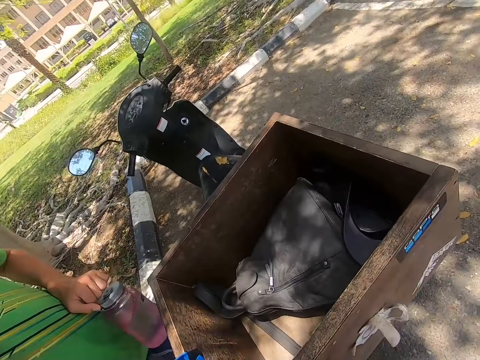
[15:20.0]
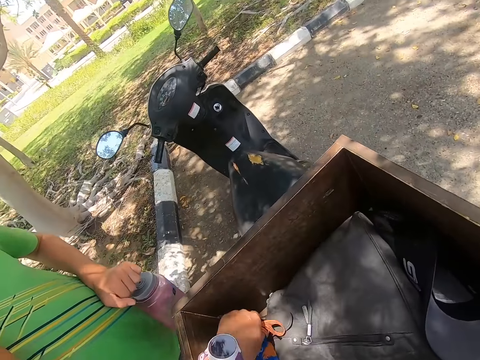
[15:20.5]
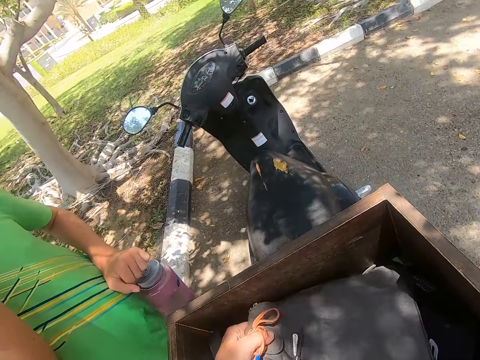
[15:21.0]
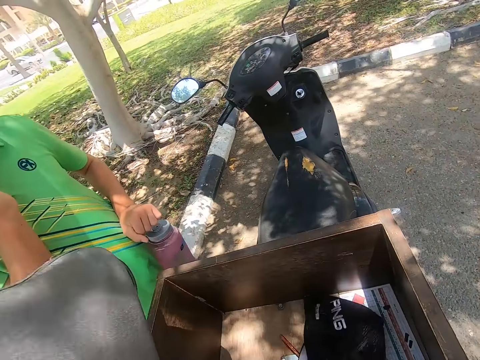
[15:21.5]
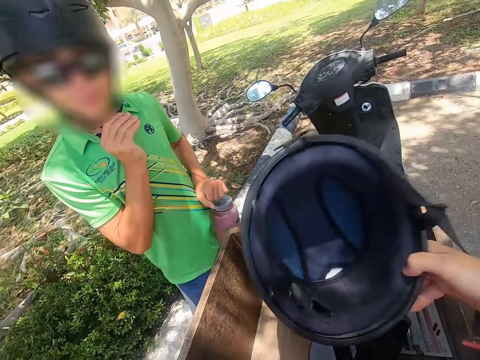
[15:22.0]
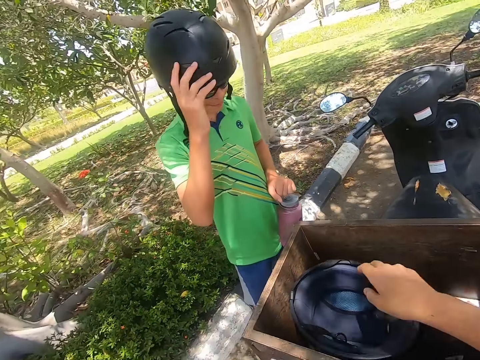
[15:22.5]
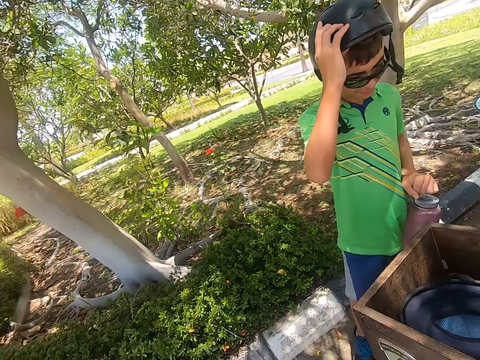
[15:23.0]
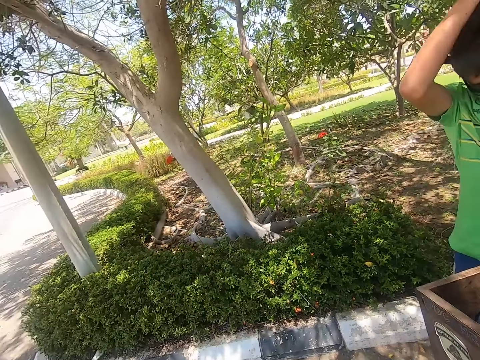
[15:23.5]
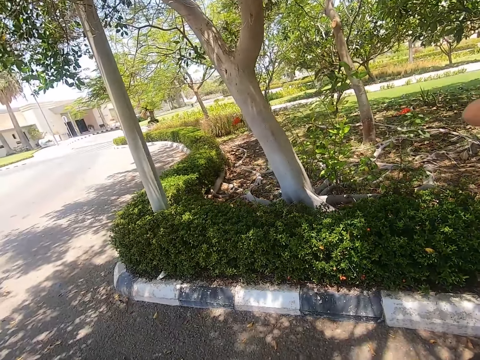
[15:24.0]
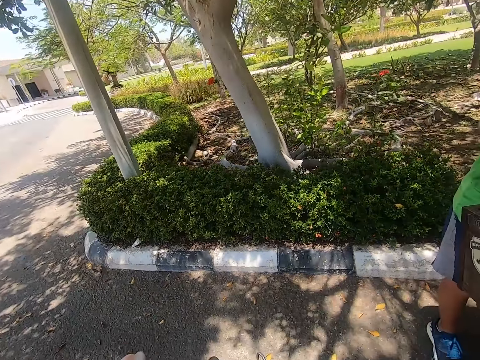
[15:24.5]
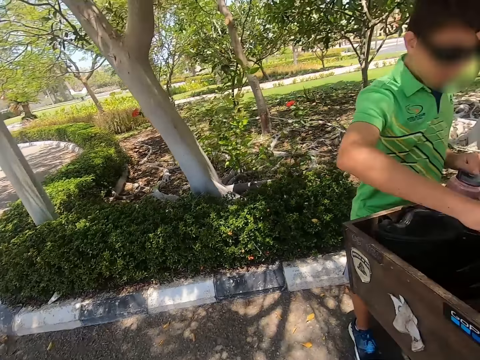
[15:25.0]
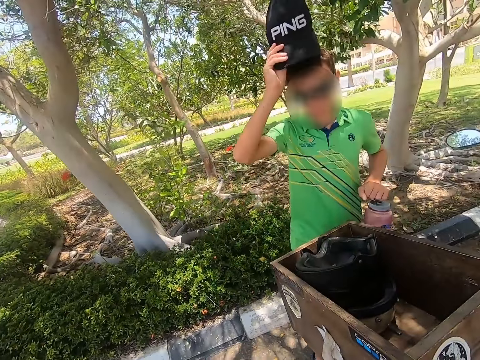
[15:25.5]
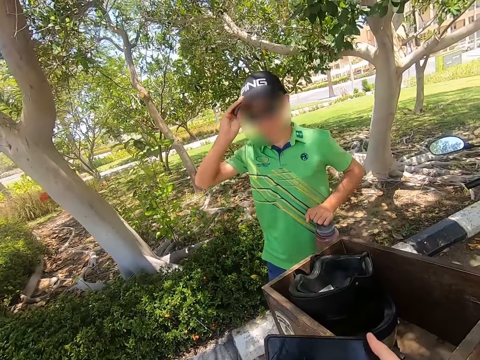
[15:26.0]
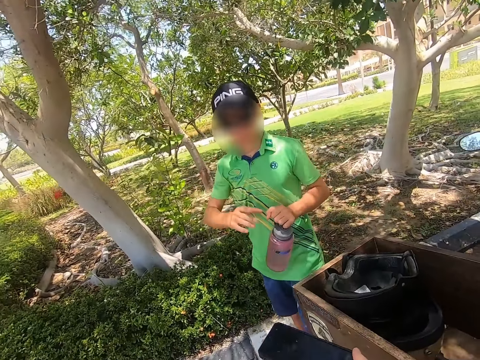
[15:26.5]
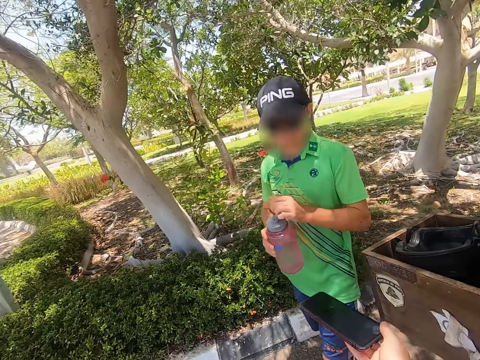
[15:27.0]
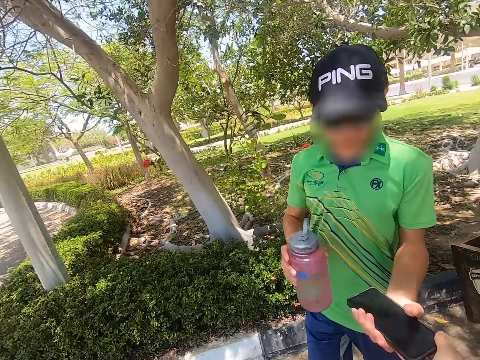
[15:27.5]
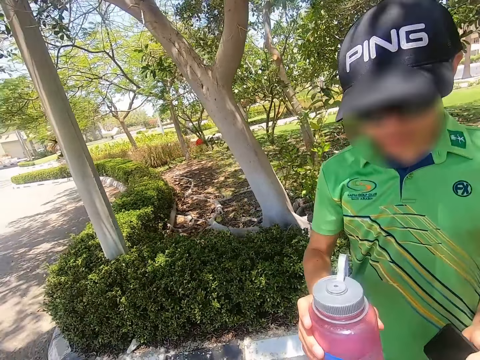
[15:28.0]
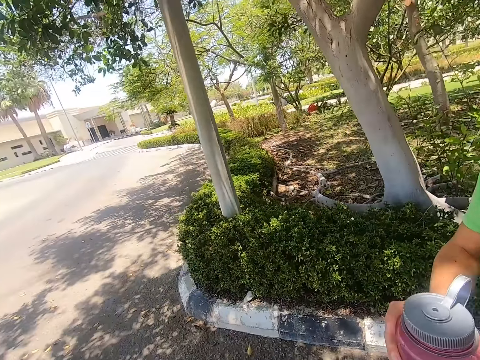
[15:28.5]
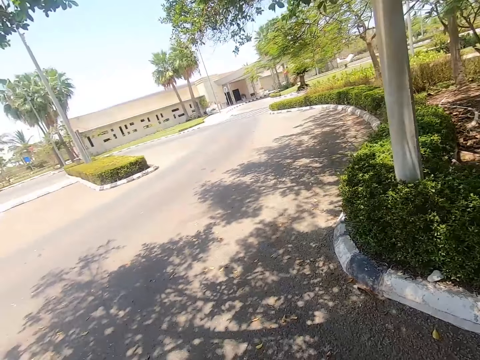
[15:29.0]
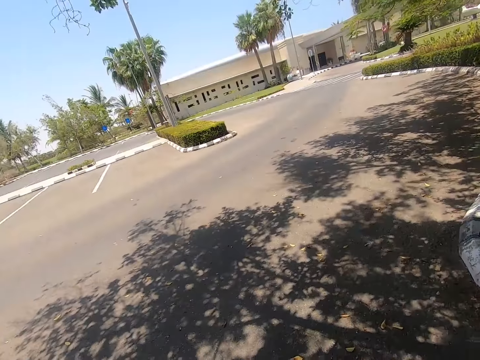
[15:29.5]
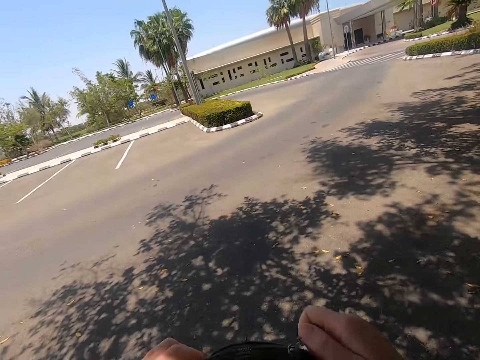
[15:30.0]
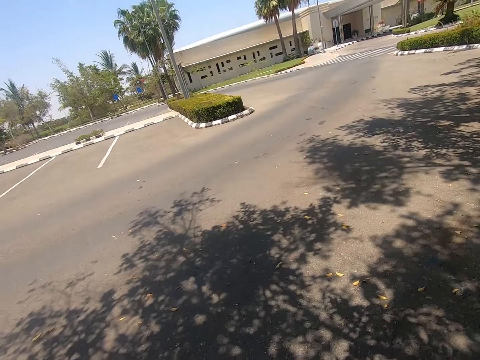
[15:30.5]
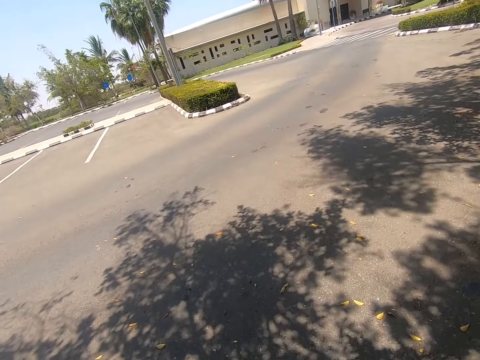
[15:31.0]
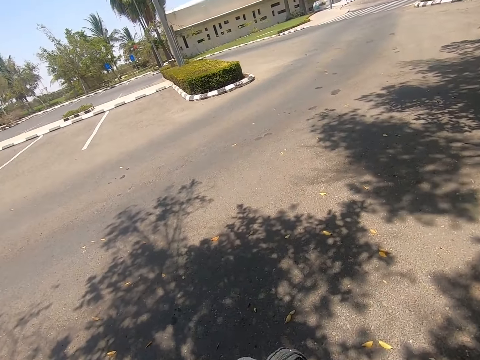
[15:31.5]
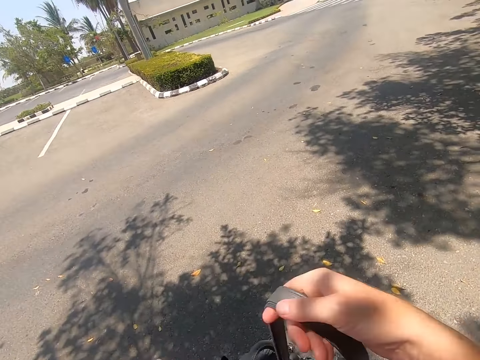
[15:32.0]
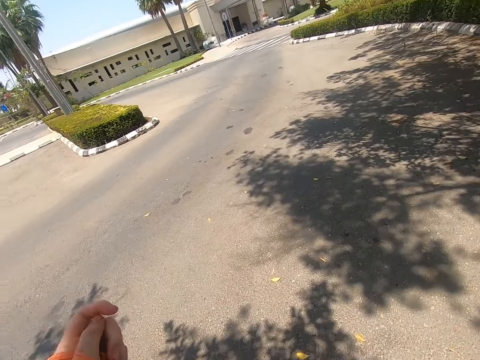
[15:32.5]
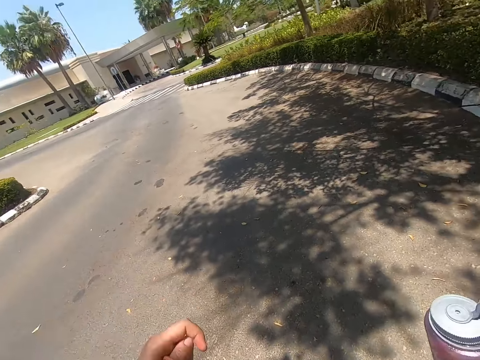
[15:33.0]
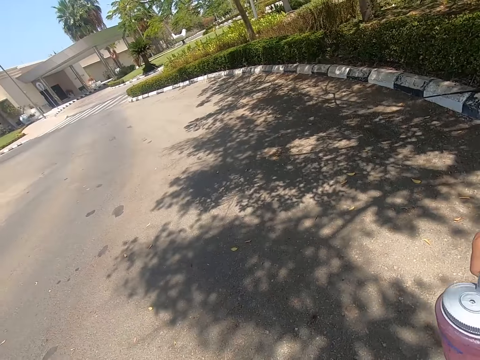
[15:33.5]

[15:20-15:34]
A person holds the water bottle. The camera wearer picks up a bag from the storage box. They place the helmet in the storage box. The person removes the helmet on his head. The person picks up a cap from the storage box and wears the cap. The person switches the water bottle to the left hand. The person picks up a phone from the camera wearer. The camera wearer gives the person the phone. They look around. They move around the park.

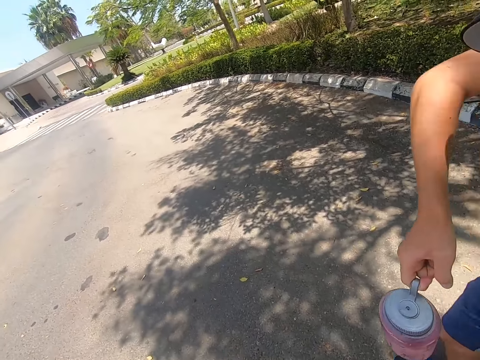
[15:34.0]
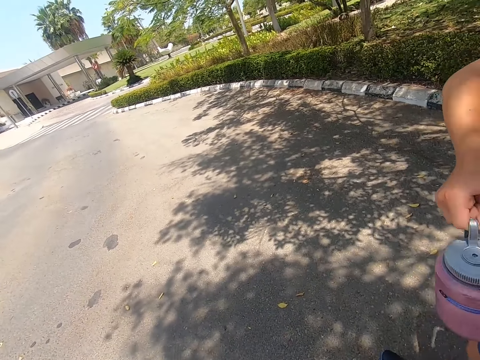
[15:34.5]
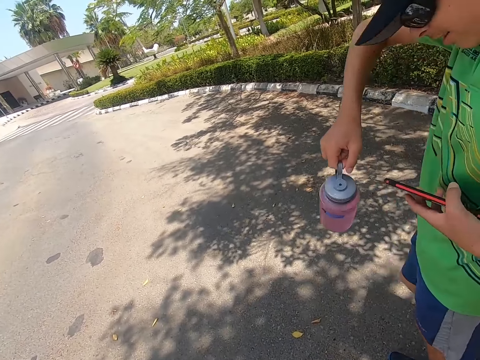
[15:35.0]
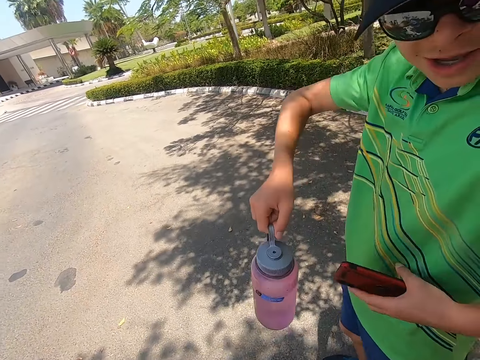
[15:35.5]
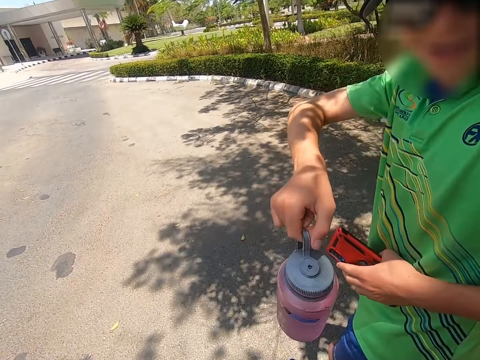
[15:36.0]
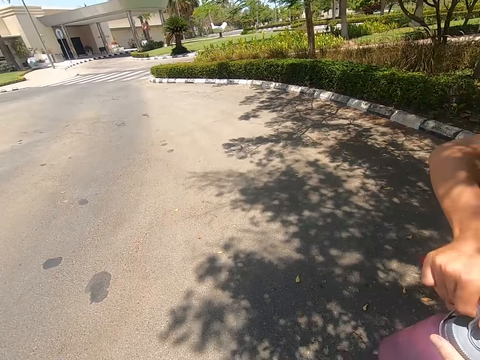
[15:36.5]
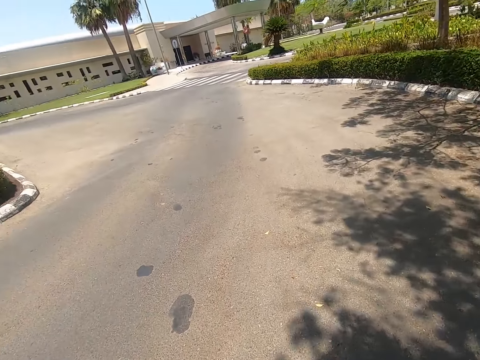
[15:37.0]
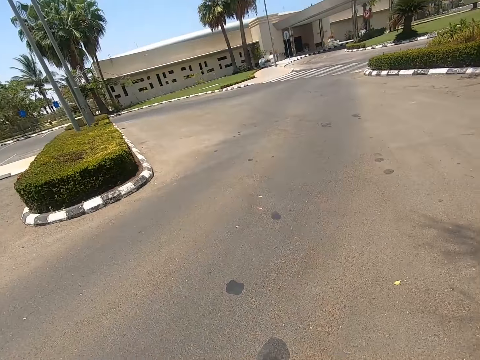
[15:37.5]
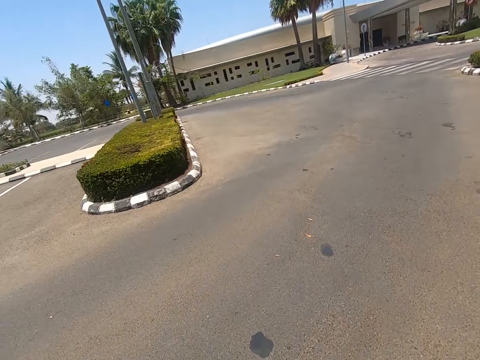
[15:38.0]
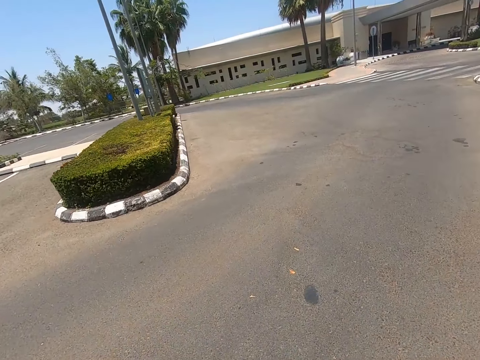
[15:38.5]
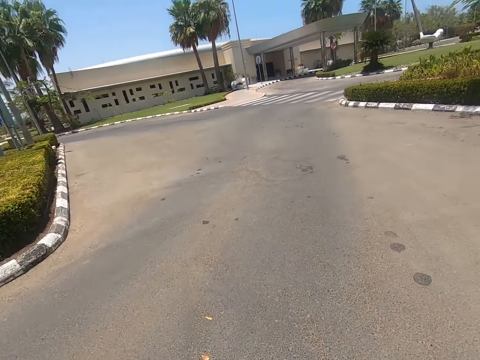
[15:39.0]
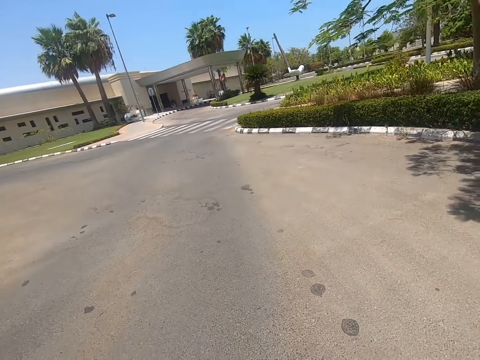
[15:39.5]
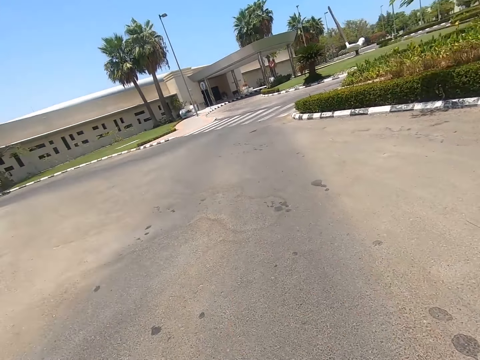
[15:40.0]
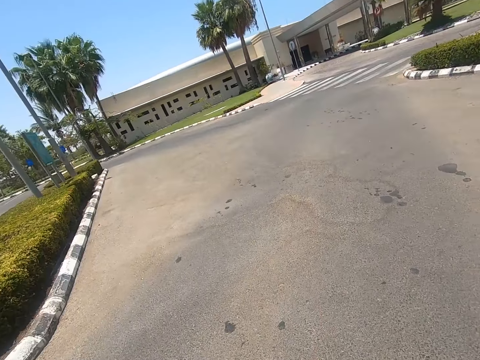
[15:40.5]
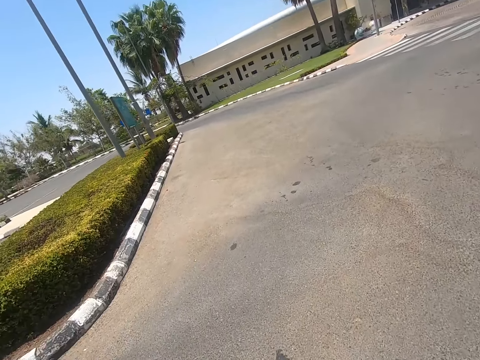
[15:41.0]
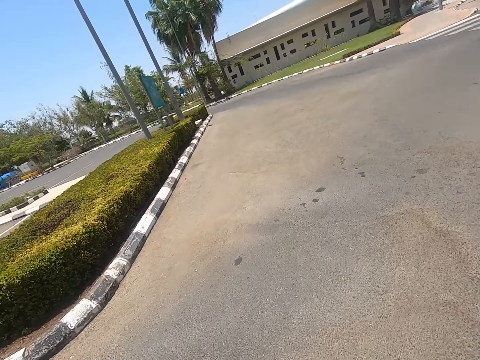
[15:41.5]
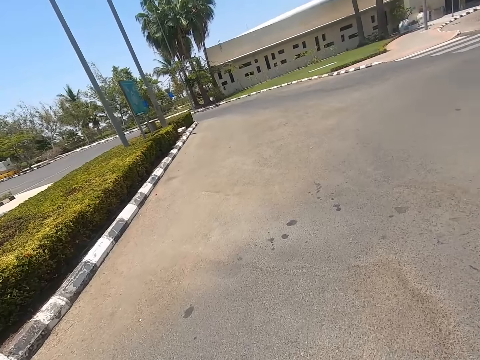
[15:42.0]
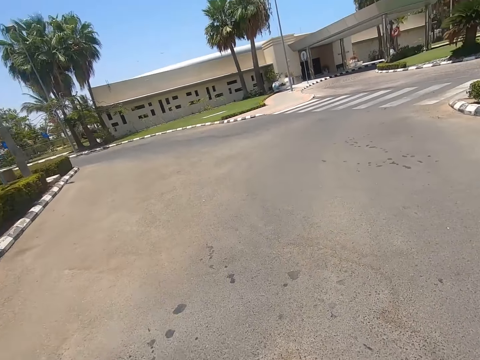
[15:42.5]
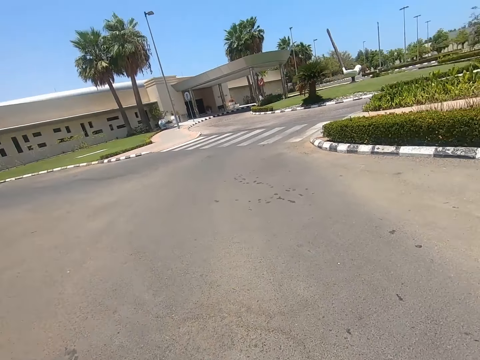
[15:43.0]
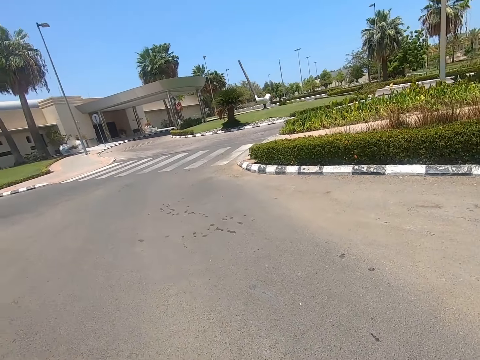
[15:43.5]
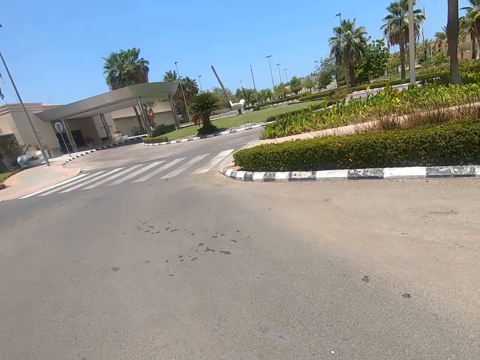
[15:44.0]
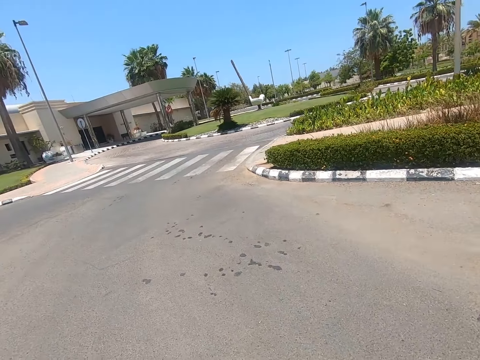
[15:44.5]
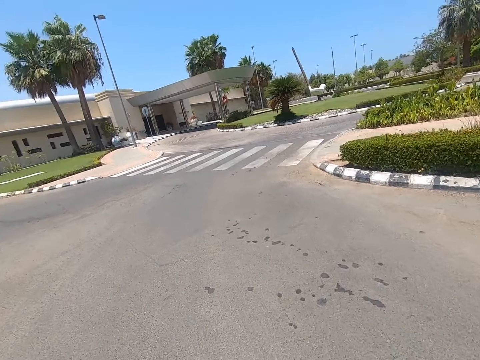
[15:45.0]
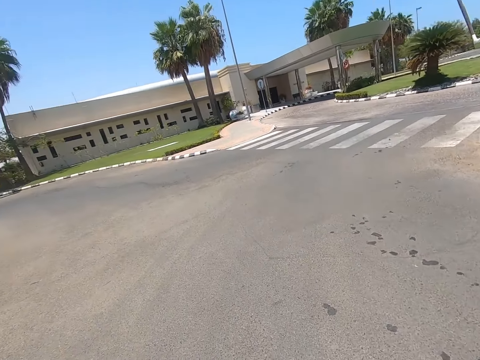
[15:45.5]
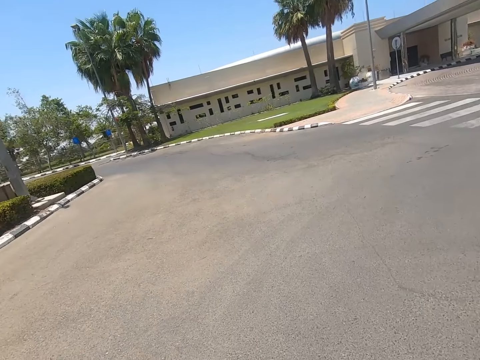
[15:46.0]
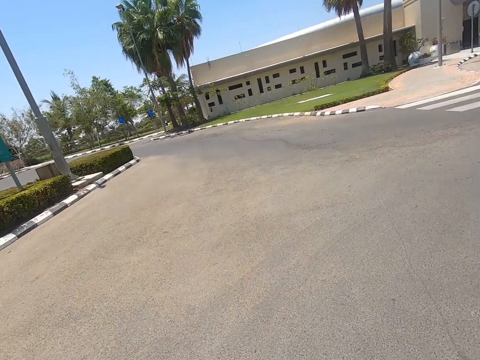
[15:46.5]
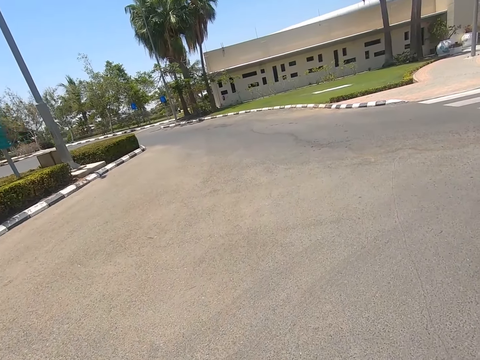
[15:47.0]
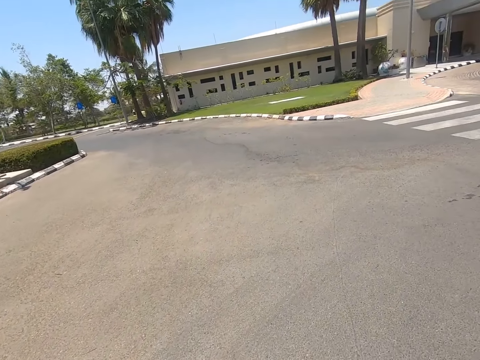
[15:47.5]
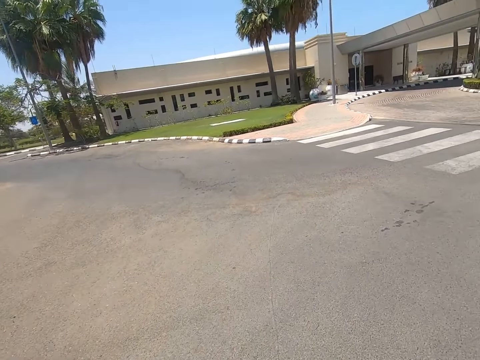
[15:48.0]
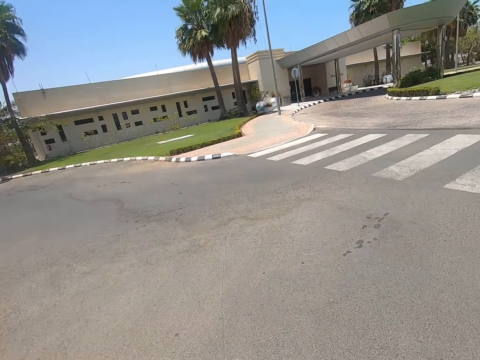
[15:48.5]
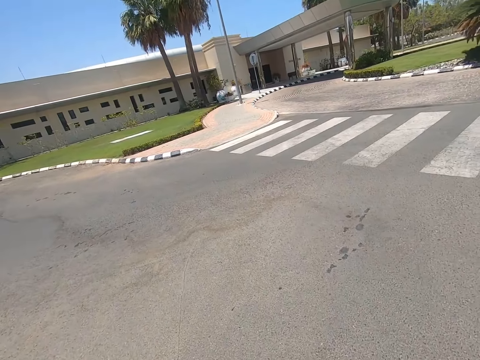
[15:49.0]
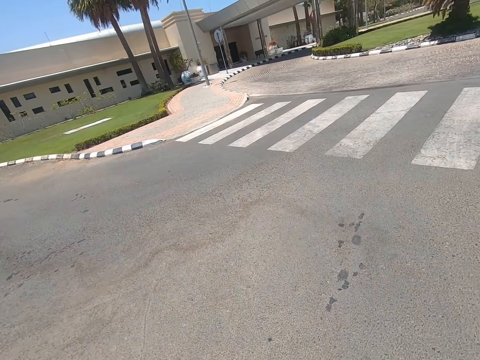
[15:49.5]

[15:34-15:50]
The person carries the water bottle. The camera wearer lifts up his left hand.
